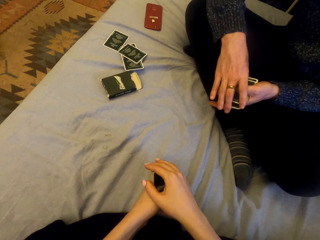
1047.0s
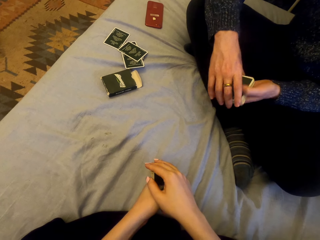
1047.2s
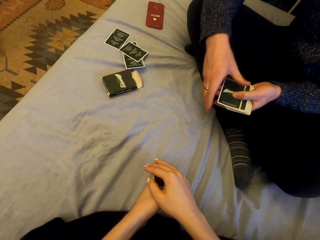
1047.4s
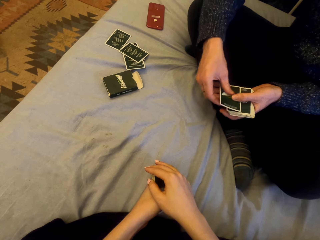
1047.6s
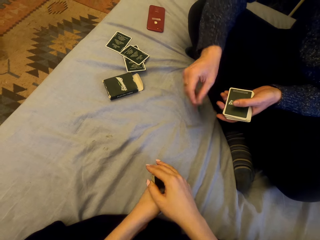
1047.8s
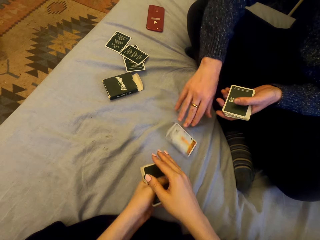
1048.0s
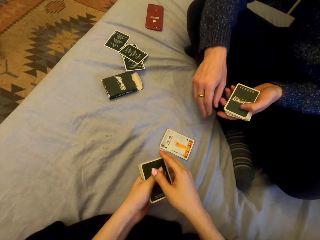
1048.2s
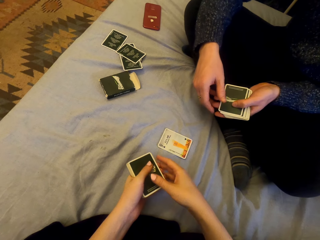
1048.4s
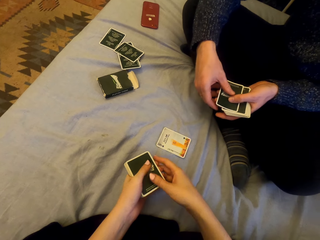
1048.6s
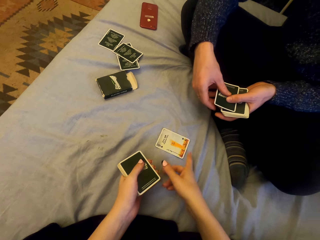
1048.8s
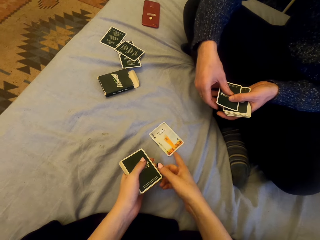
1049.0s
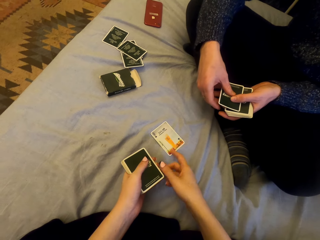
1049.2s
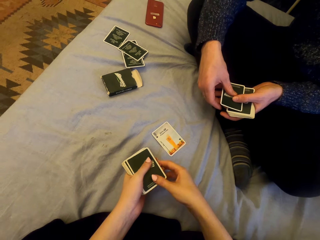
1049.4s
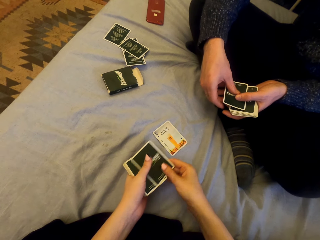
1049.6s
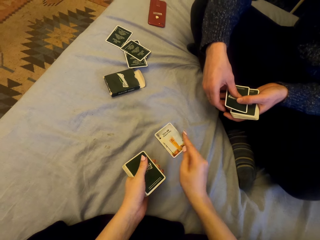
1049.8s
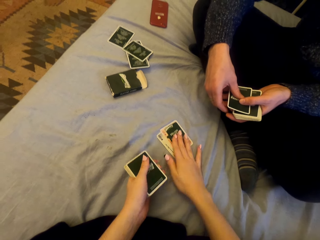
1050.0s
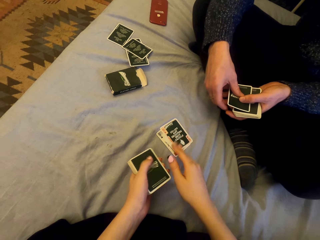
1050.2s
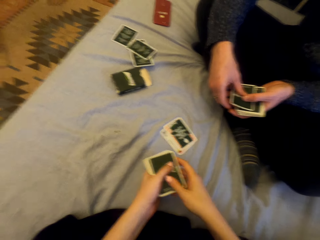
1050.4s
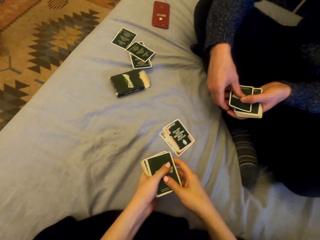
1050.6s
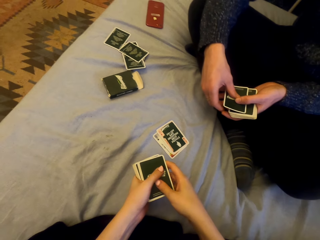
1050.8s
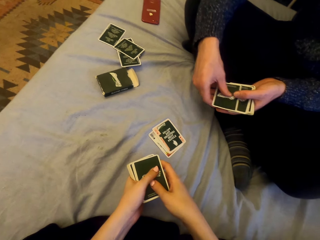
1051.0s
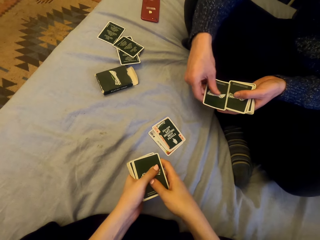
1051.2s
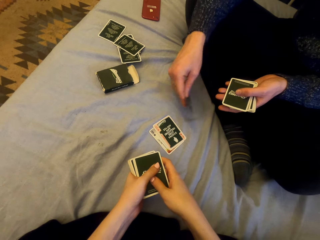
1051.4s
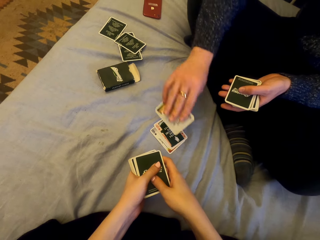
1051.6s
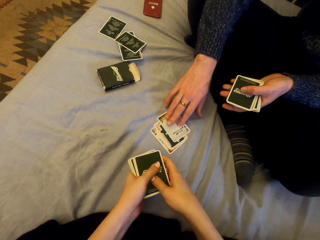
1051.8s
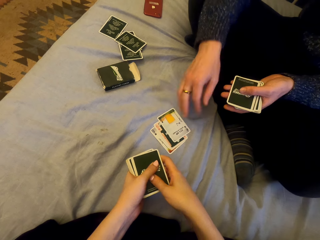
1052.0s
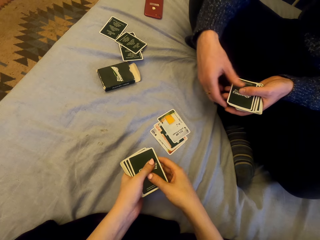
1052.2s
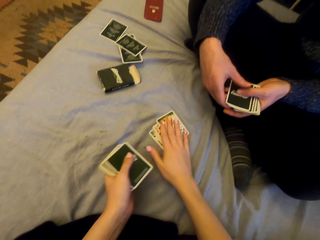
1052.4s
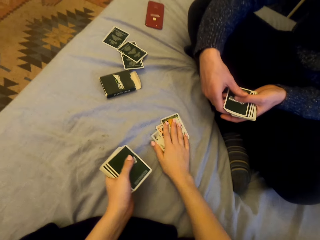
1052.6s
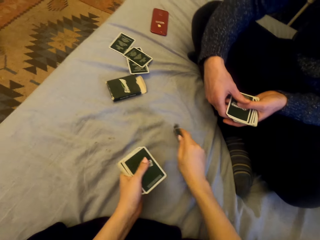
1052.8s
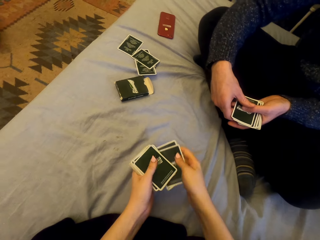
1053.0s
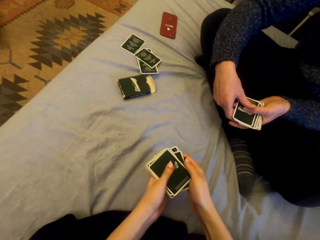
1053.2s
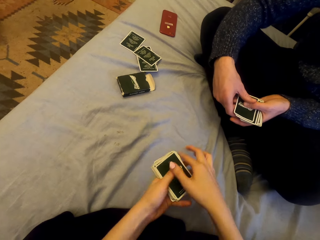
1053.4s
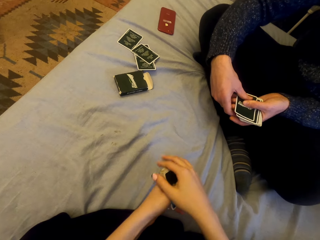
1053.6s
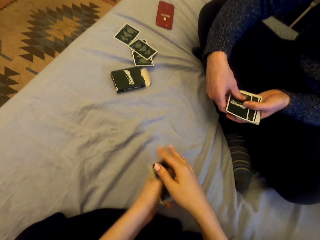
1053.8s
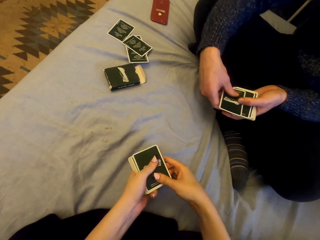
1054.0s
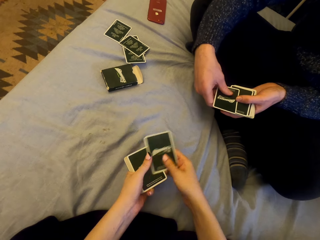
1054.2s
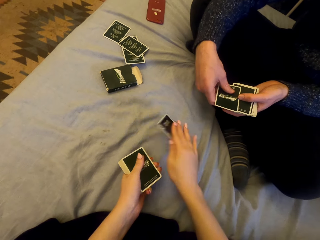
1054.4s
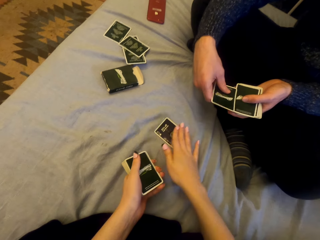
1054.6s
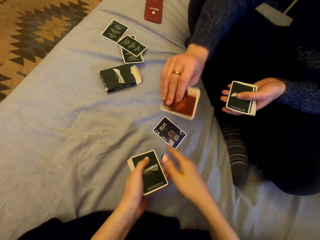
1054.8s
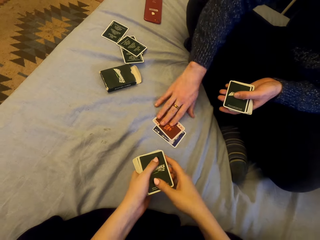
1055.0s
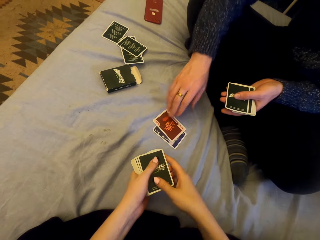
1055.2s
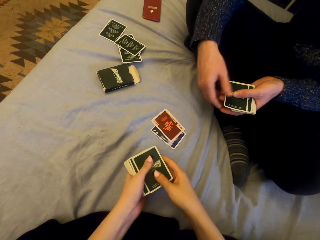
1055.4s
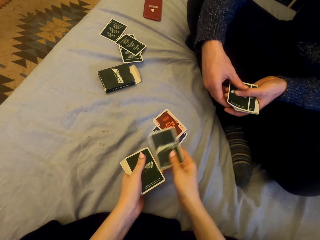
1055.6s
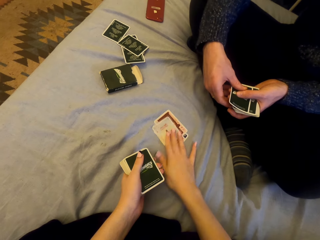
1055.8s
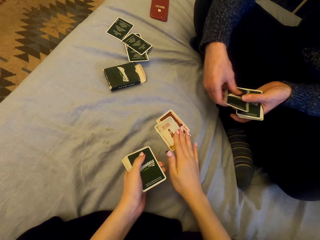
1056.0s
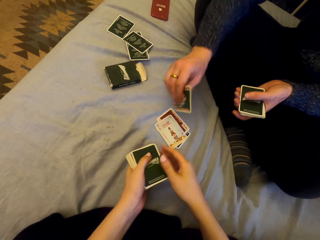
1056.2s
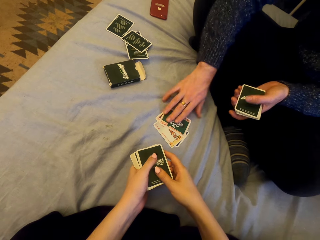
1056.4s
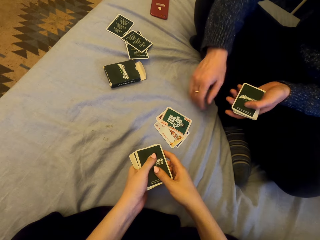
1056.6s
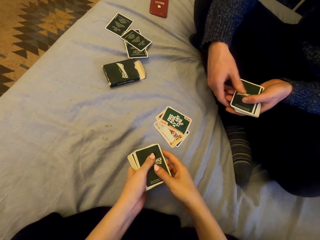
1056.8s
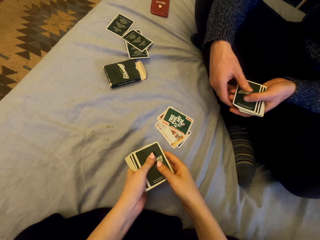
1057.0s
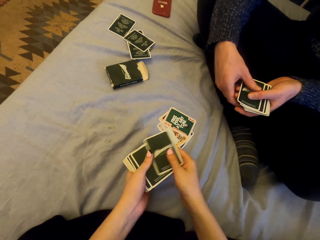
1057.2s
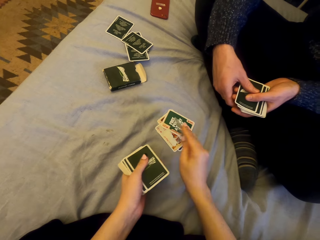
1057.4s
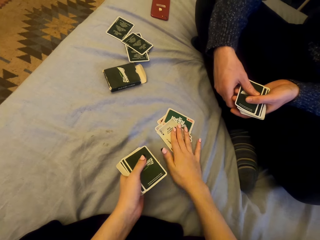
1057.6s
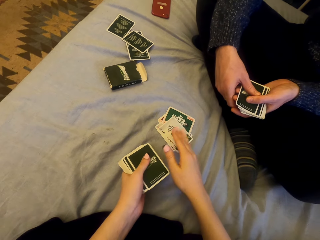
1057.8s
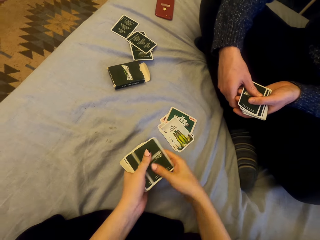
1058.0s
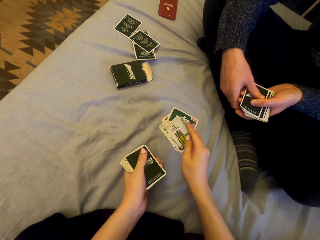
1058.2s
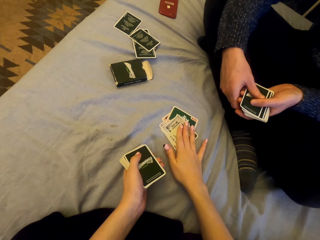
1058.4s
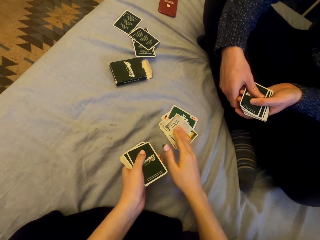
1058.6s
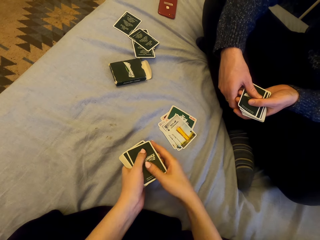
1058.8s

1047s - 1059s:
The camera wearer talks. A man plays cards with the camera wearer. The man puts the card down. The camera wearer puts the card down. The man puts the card down. The camera wearer picks the cards. They play cards with the man and put the card down. The man puts the card down. The camera wearer puts the card down. The man puts the card down. The camera wearer puts the card down. They put the card down again.

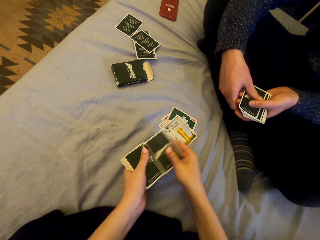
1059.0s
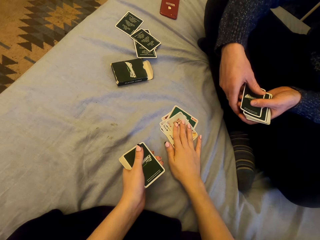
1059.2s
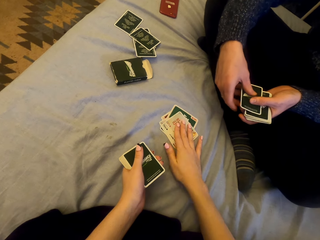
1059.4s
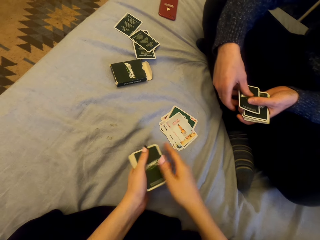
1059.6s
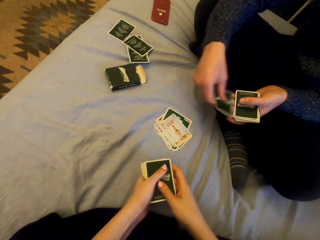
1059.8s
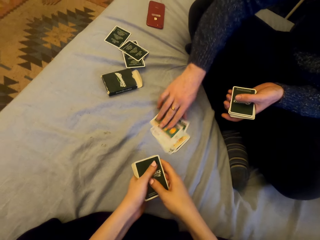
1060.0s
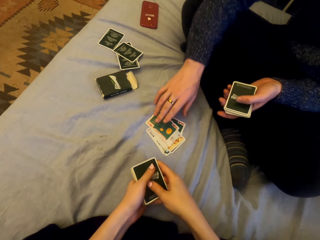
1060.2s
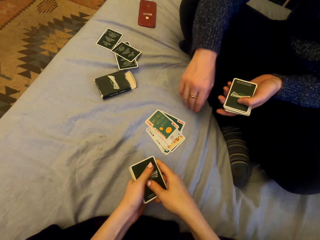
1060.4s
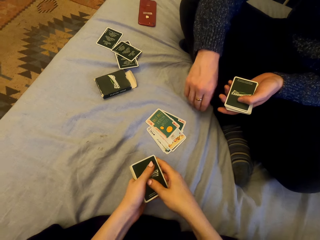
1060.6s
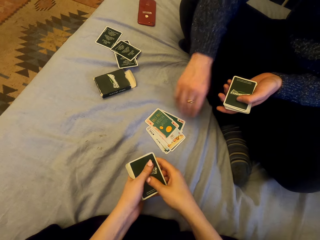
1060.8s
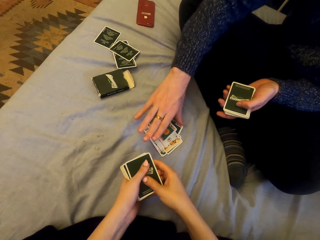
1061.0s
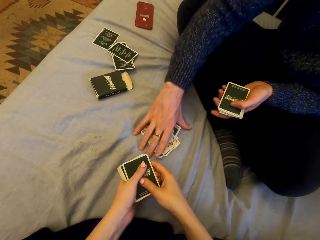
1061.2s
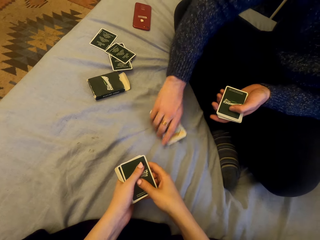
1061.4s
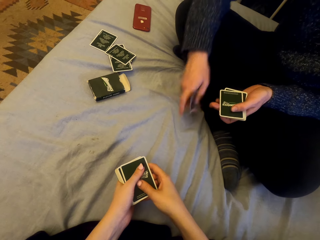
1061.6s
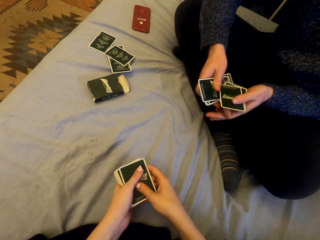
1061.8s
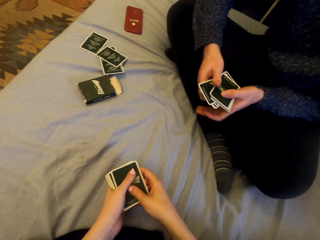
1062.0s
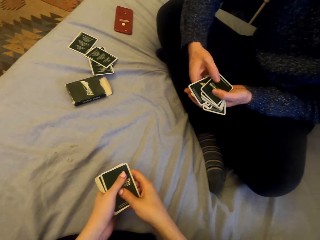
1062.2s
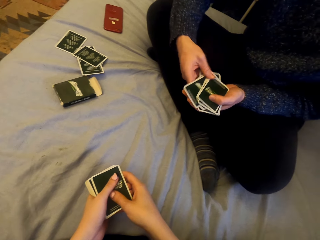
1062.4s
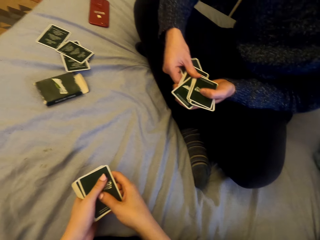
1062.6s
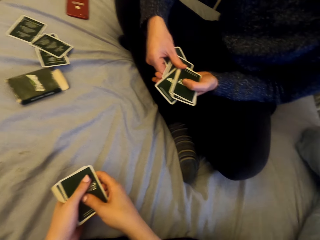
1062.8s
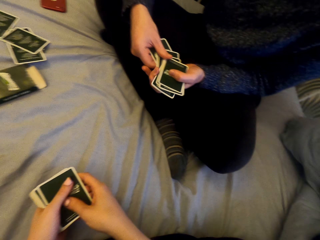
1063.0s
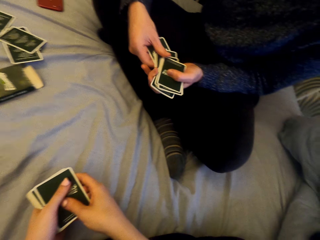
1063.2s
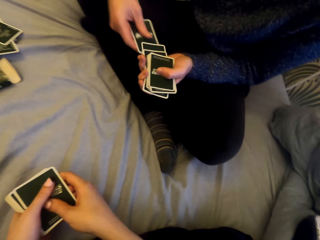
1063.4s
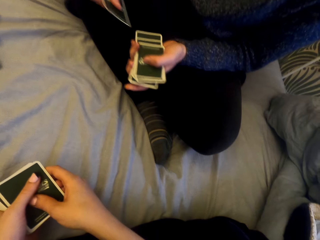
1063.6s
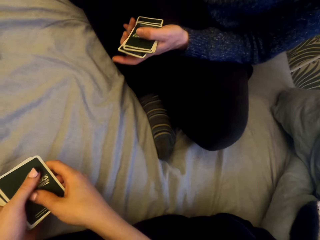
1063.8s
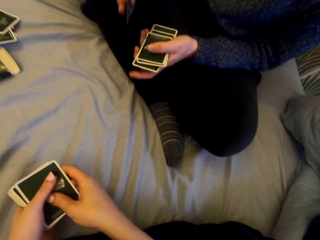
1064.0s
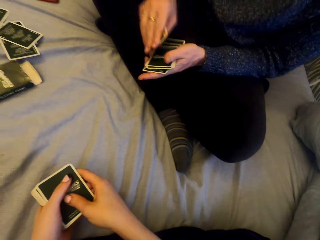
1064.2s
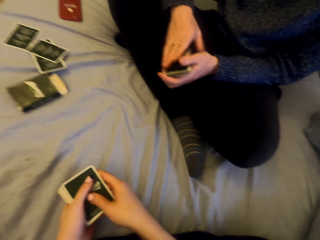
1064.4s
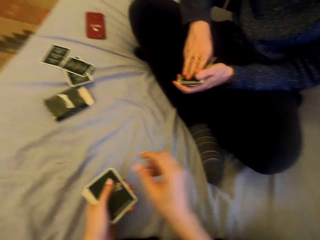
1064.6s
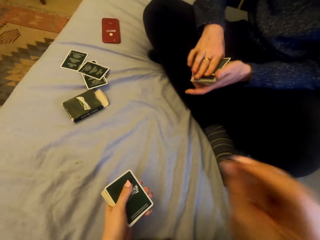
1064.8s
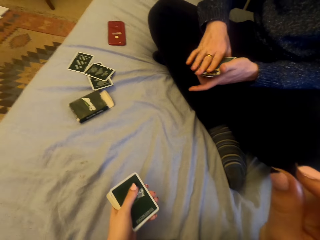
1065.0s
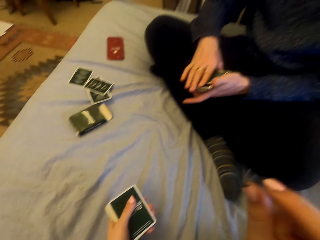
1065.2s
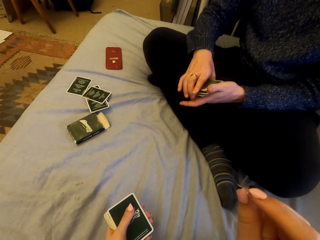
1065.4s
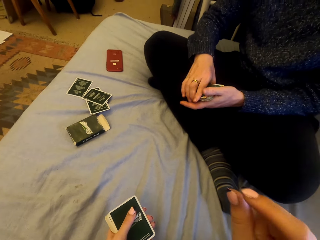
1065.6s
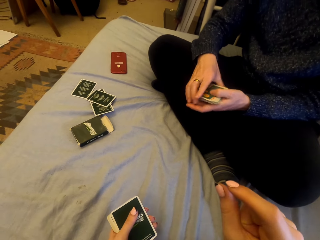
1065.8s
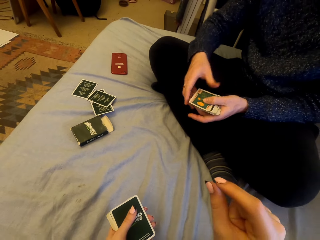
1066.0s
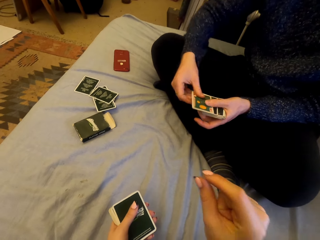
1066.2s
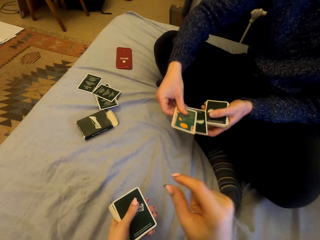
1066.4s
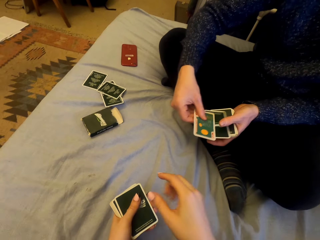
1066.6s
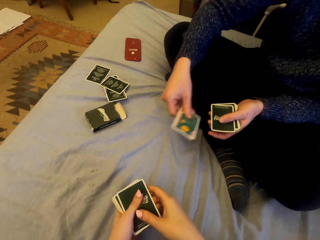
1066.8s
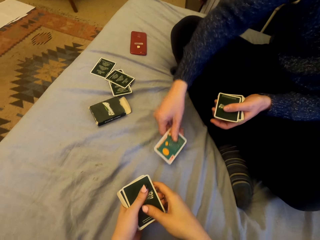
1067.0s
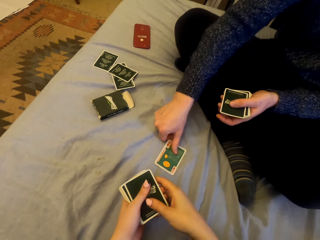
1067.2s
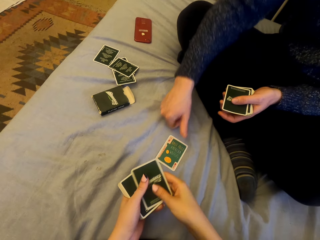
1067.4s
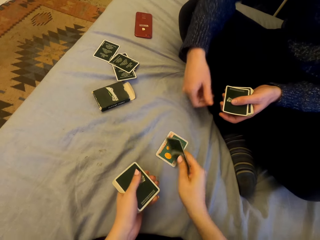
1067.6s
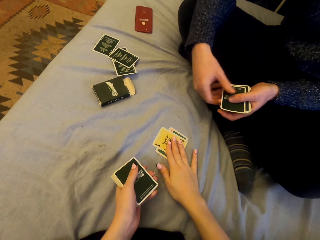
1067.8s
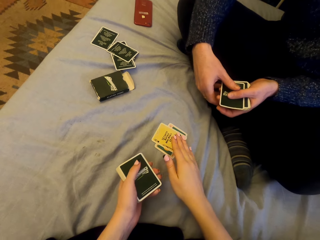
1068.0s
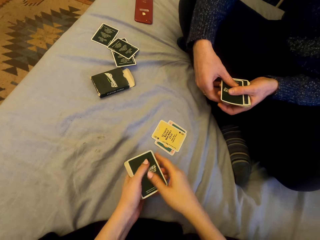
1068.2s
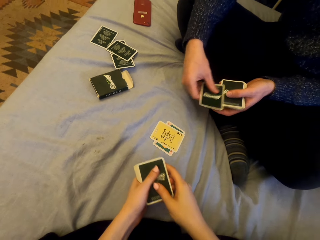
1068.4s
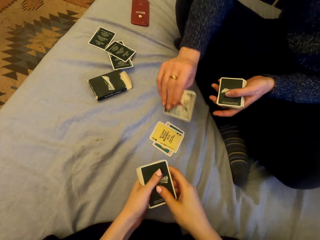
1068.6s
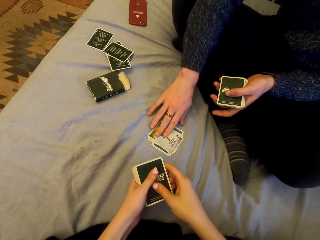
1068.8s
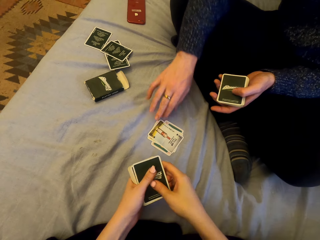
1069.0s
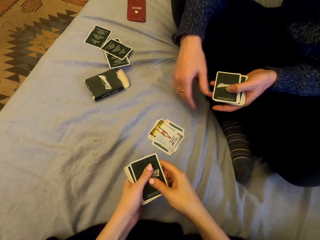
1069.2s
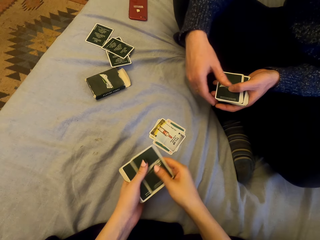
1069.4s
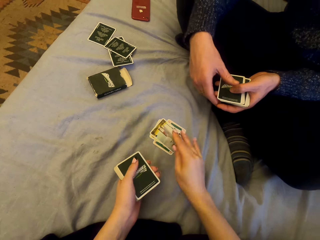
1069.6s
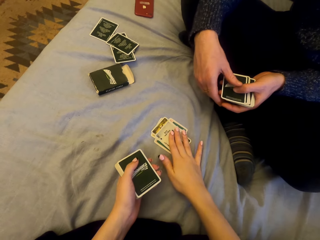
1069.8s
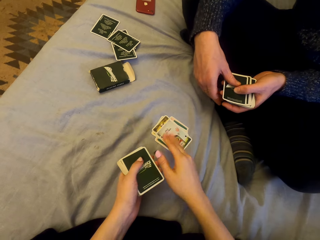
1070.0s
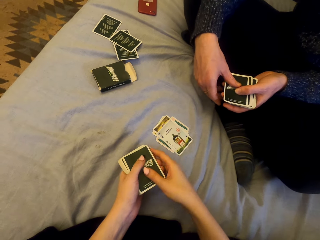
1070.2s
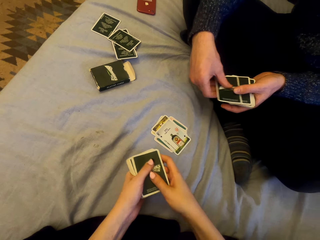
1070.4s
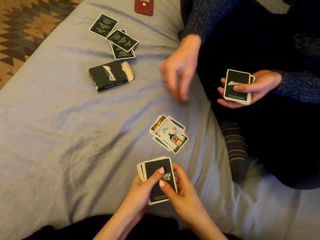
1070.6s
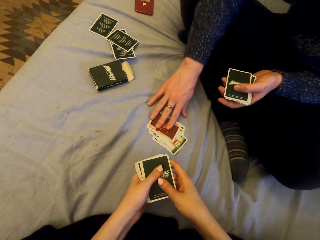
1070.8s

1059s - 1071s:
The camera wearer puts the card down. A man puts the card down. The man picks the cards. The camera wearer laughs. The man plays cards with the camera wearer and puts the card down. The camera wearer puts the card down. The man puts the card down. The camera wearer puts the card down.
